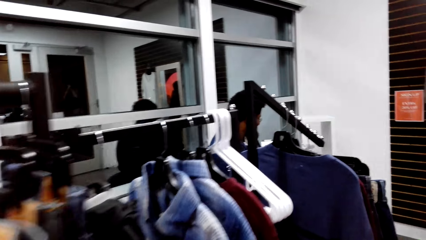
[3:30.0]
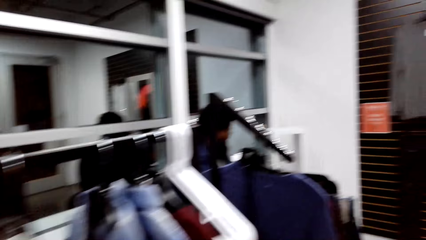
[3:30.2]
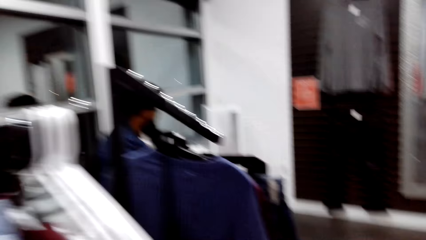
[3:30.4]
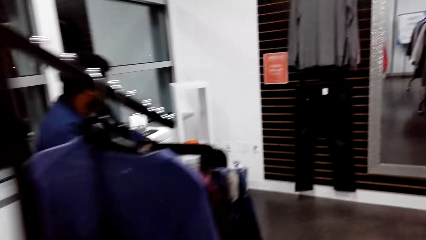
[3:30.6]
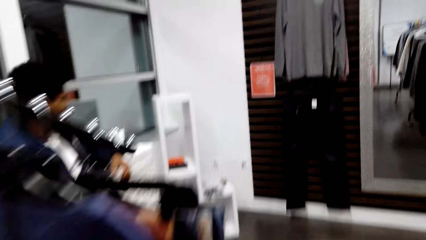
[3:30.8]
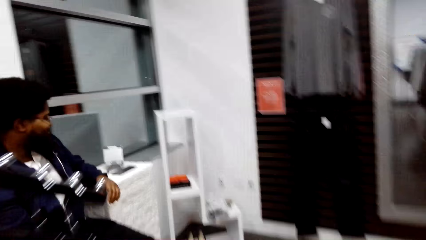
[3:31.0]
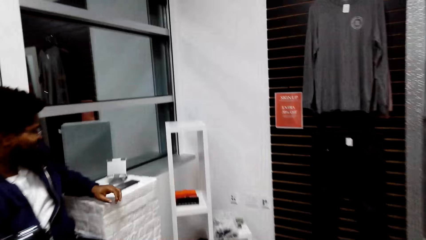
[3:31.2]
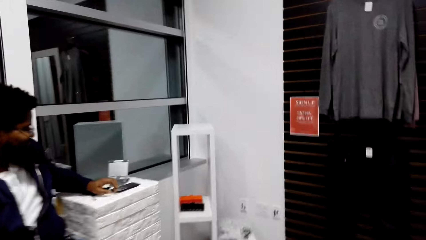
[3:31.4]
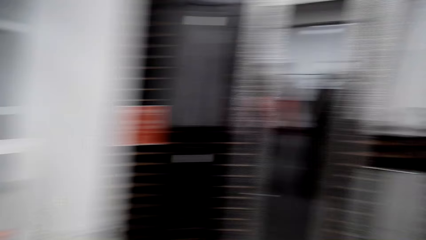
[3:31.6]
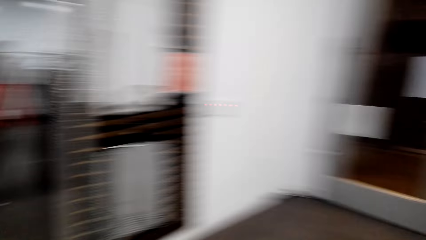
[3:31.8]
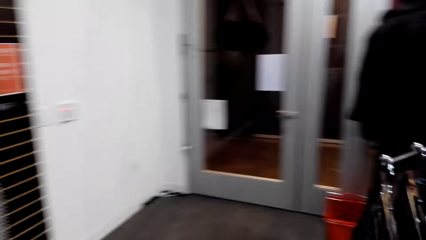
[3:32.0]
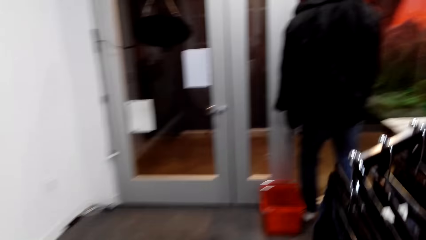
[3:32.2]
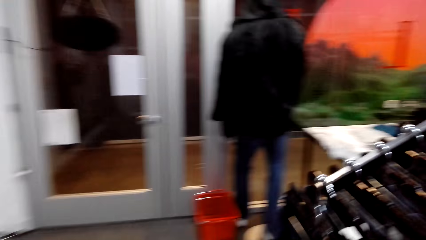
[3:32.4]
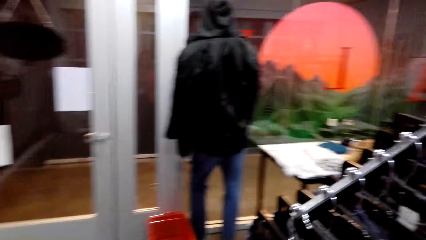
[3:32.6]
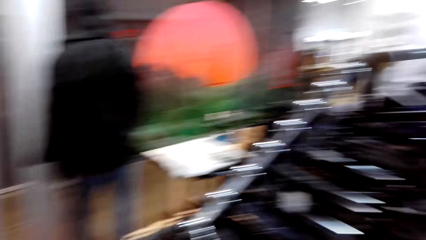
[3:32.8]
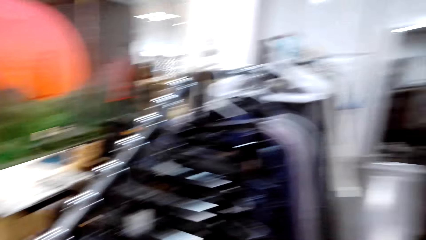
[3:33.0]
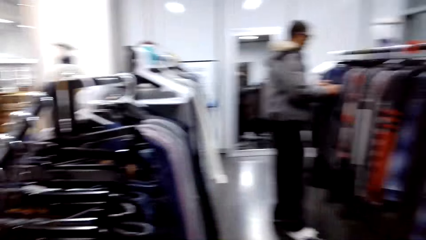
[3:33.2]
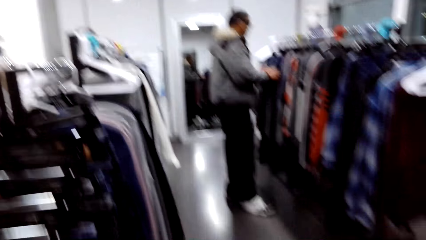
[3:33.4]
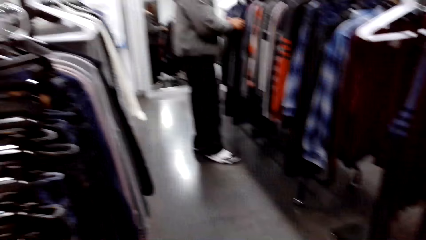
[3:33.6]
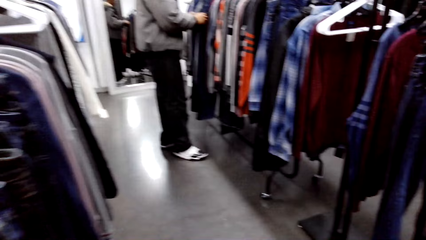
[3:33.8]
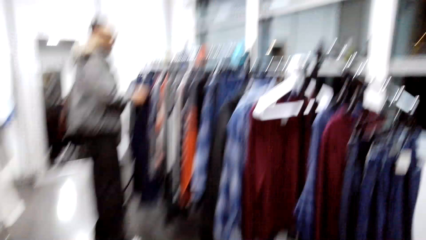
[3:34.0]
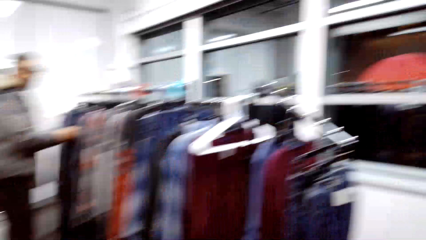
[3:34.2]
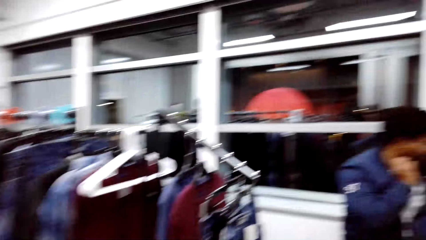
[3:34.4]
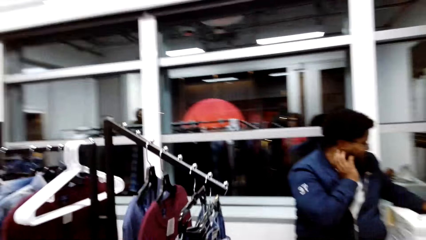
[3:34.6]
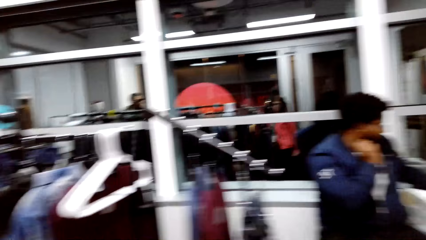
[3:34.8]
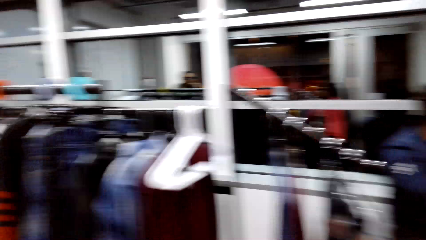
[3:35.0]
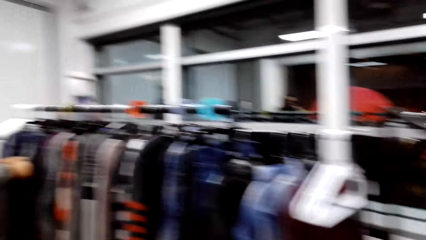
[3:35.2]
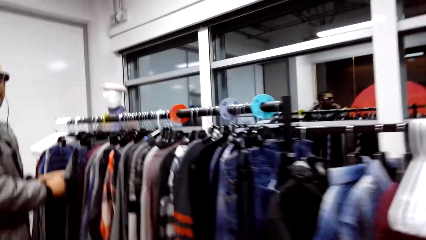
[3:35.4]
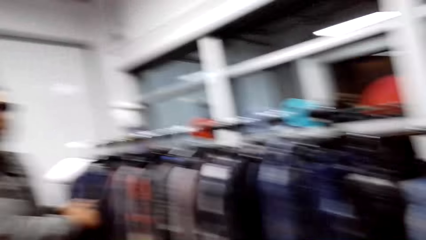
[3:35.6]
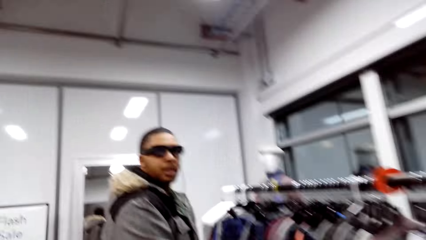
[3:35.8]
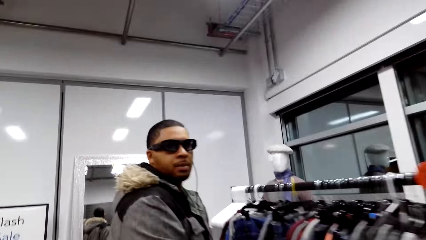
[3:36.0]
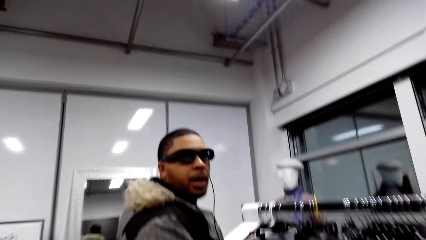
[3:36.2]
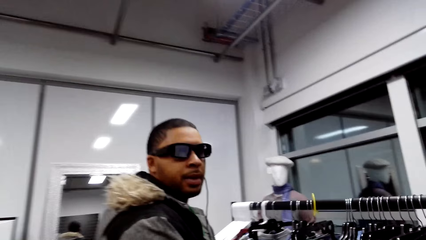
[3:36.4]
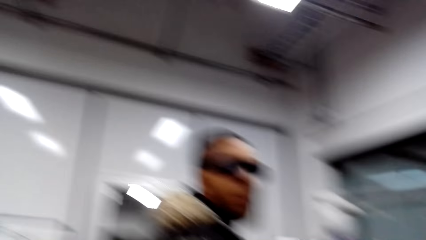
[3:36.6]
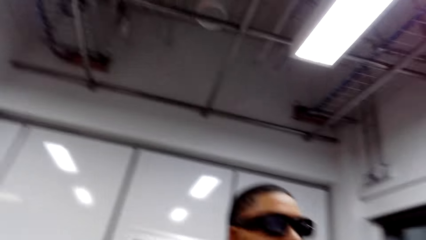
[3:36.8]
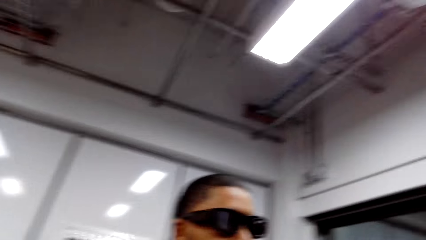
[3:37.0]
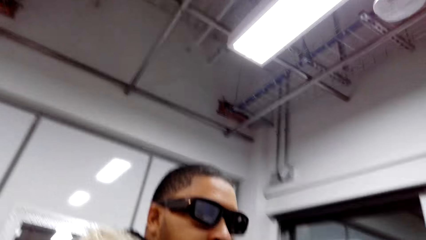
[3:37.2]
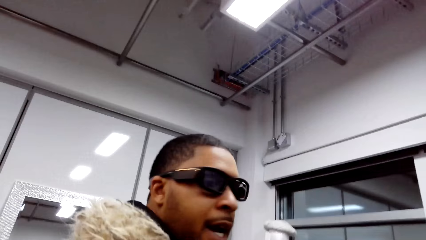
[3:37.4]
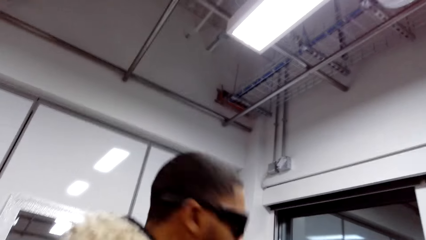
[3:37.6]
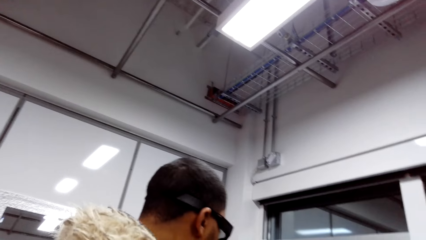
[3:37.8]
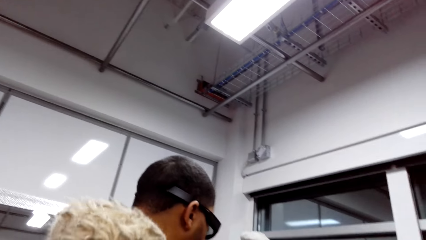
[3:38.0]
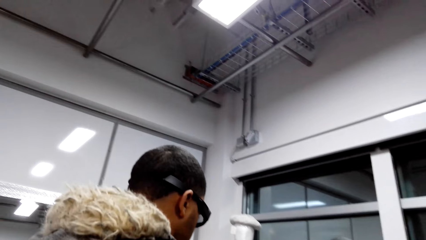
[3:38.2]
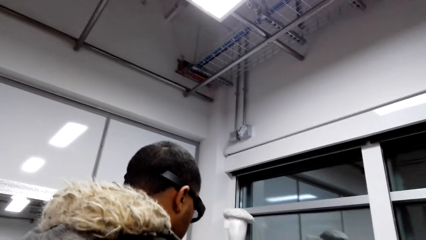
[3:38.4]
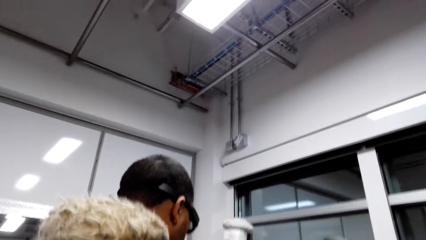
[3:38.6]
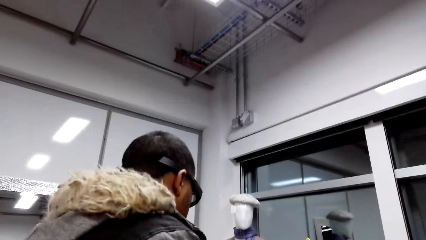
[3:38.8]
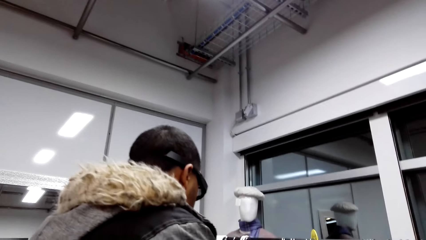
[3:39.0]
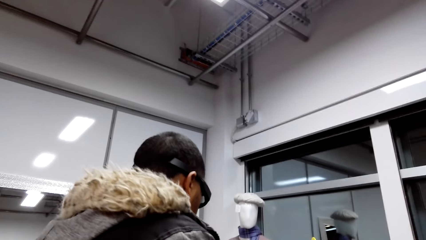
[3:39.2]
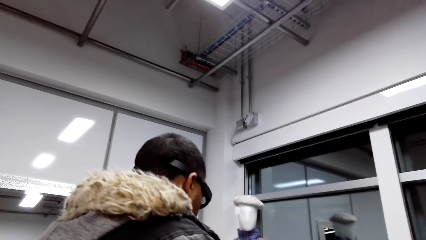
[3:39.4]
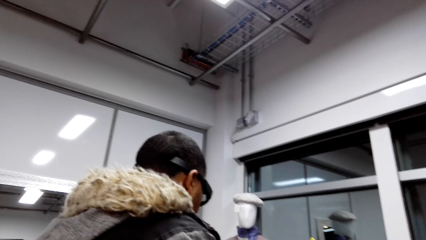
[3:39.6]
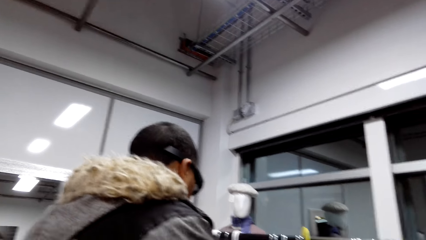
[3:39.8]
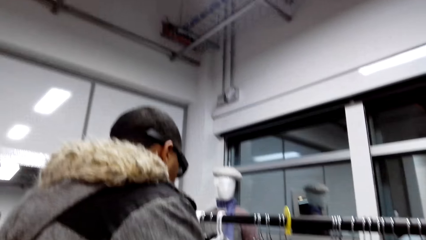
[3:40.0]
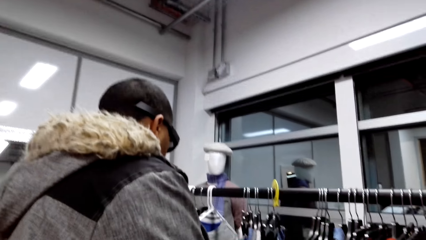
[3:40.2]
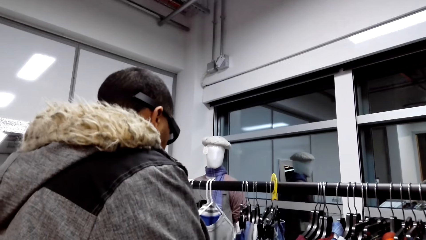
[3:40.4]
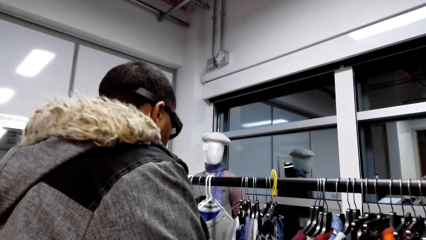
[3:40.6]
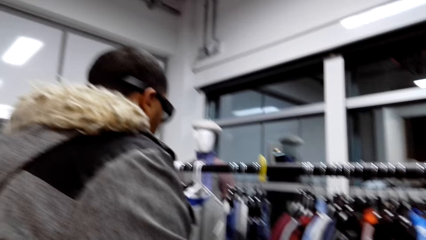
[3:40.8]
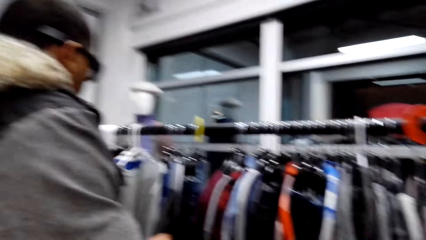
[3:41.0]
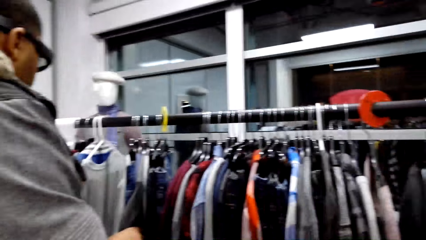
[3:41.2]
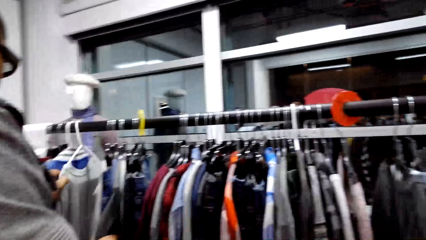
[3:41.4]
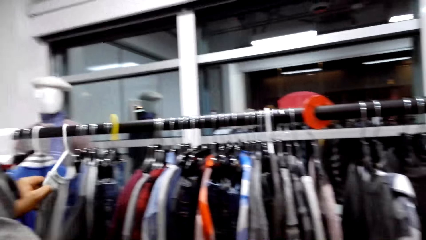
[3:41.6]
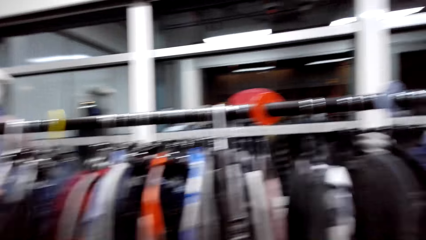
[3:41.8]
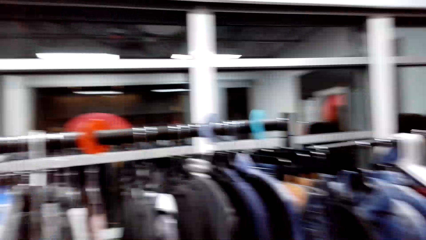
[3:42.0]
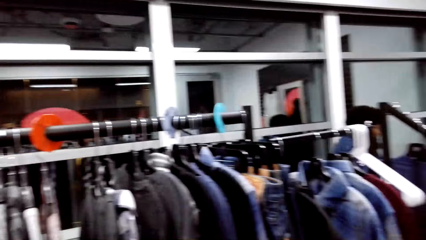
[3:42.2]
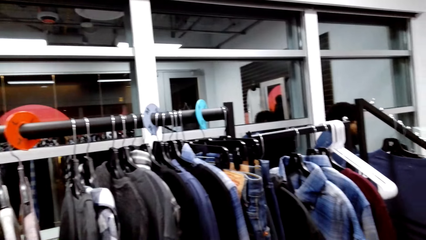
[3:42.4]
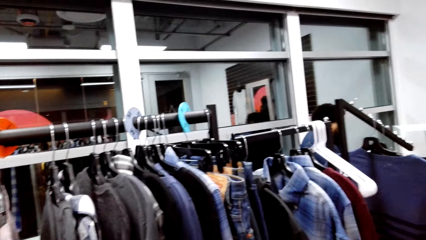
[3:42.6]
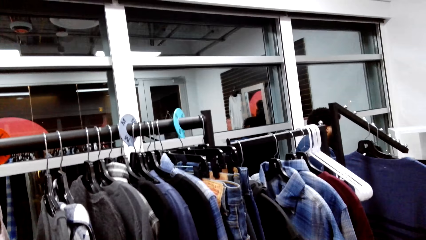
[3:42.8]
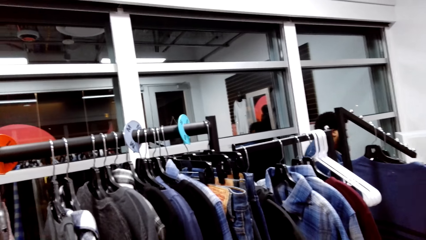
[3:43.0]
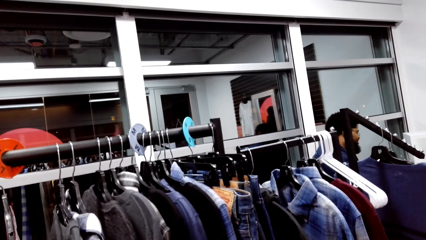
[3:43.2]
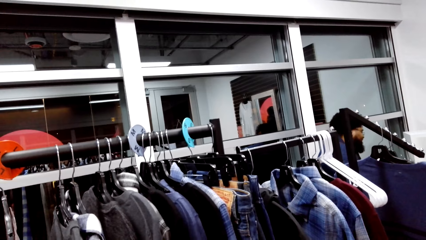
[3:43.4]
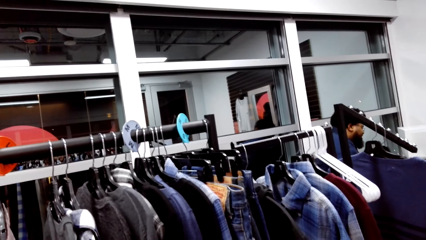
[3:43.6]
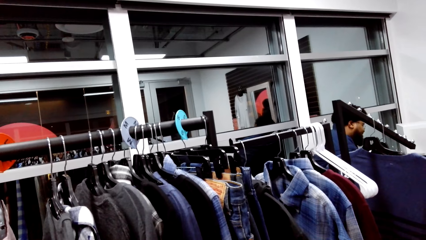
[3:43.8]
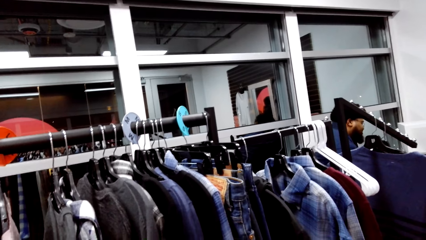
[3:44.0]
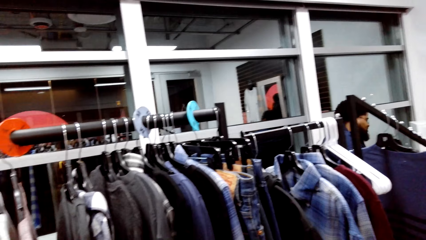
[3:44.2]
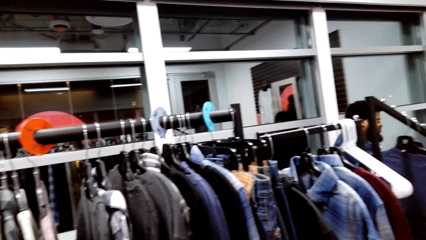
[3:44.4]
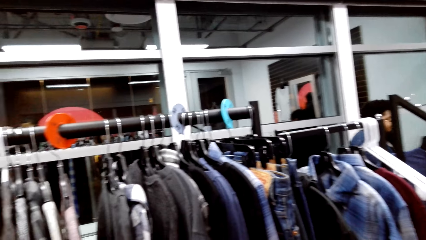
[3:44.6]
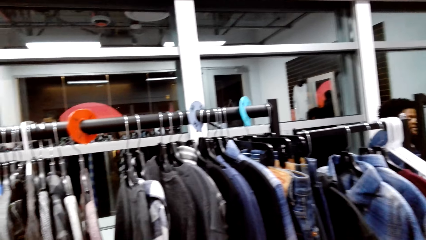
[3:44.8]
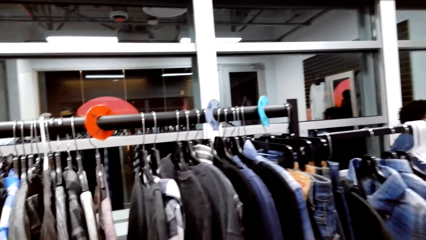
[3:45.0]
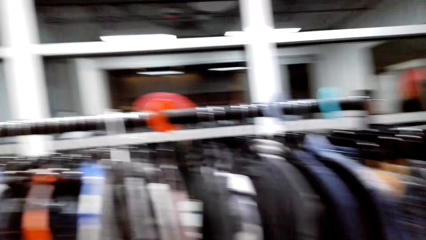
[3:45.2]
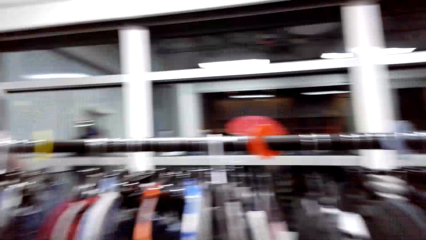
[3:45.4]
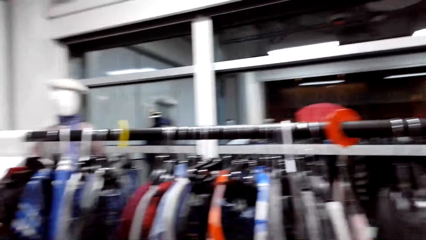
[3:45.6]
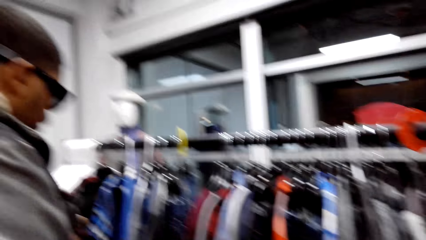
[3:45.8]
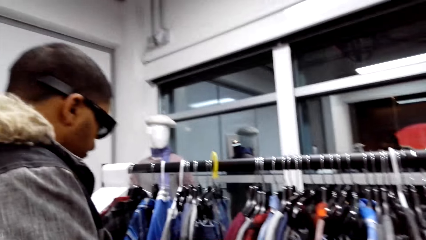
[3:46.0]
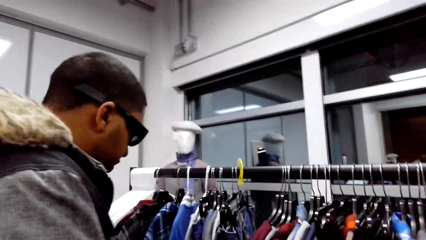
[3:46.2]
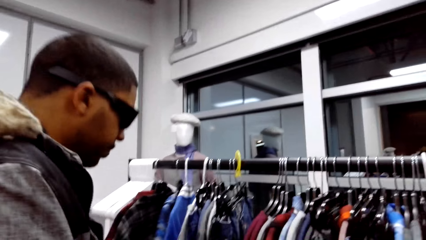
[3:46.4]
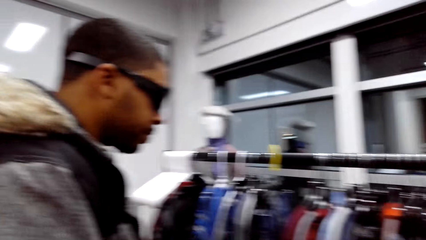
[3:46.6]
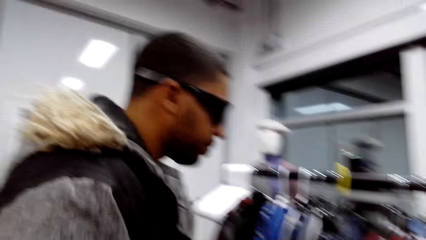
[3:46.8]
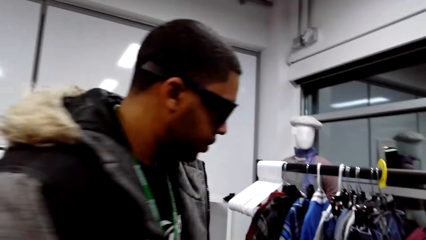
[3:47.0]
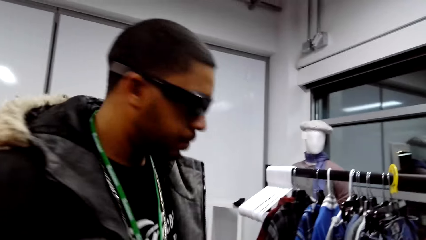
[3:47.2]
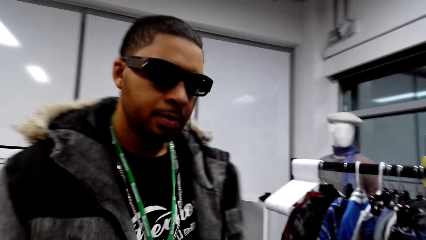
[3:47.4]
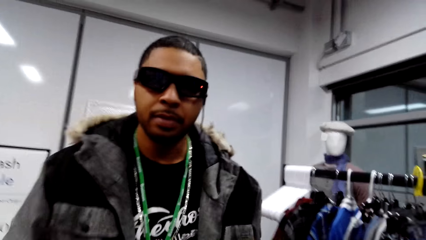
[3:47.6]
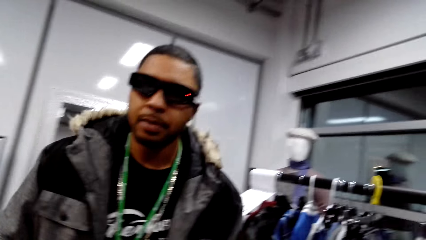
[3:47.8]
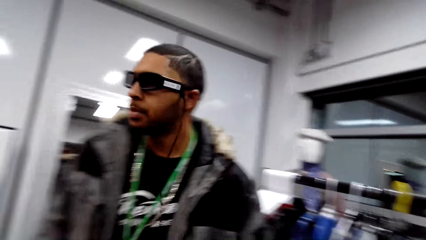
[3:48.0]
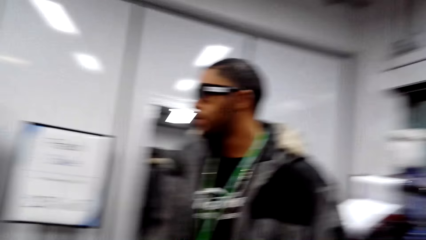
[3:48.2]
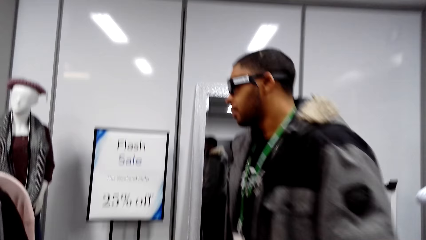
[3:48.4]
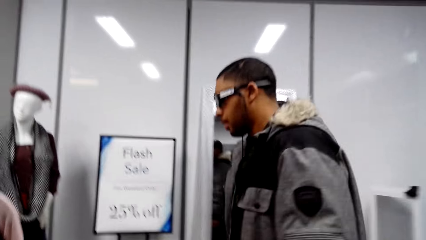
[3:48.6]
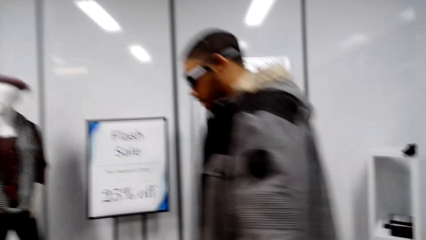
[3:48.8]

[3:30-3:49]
The camera wearer walks around the supermarket. They talk with a man. They look around. They stare at the clothes on the display. They talk to the man.
